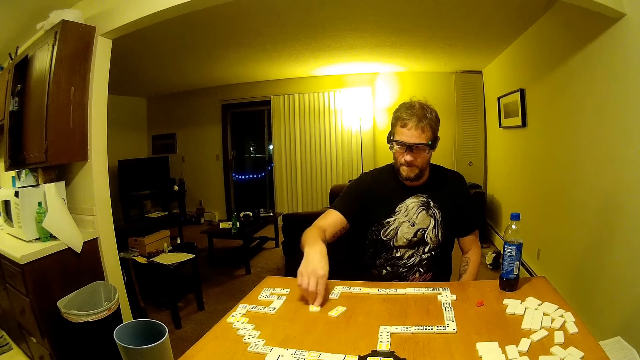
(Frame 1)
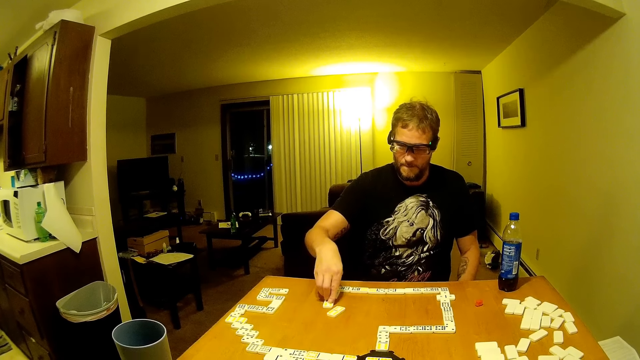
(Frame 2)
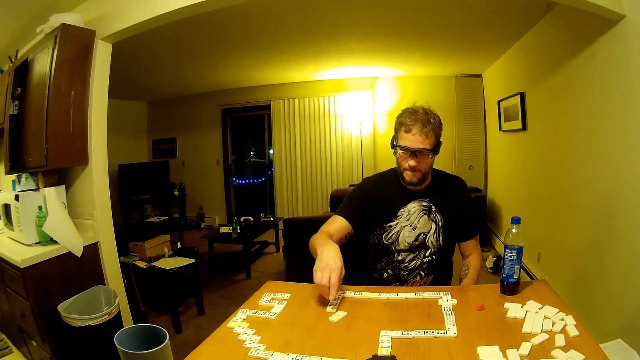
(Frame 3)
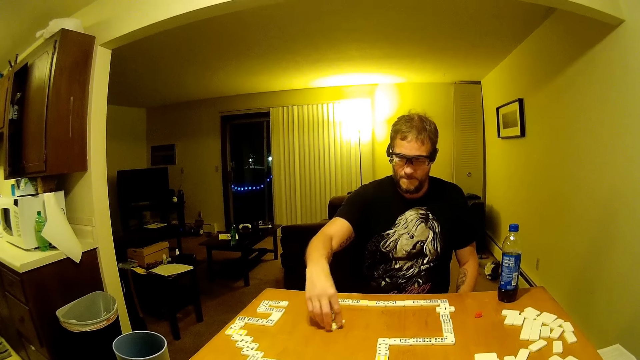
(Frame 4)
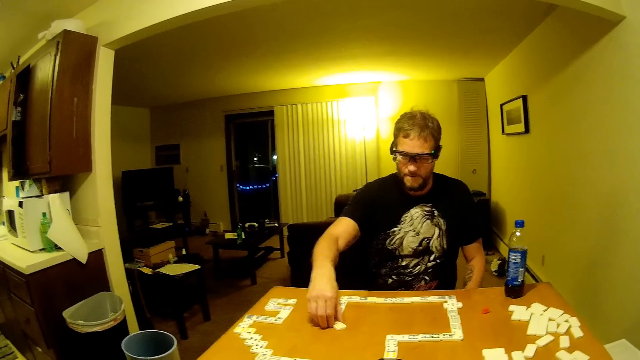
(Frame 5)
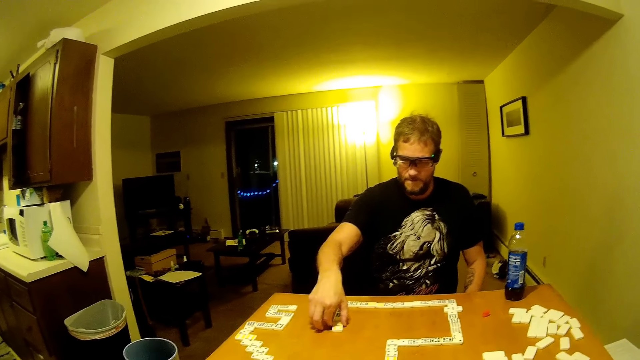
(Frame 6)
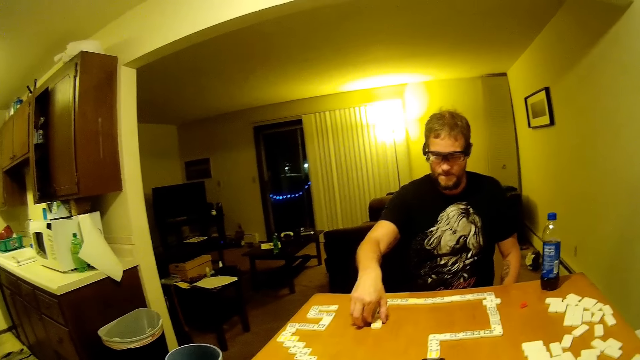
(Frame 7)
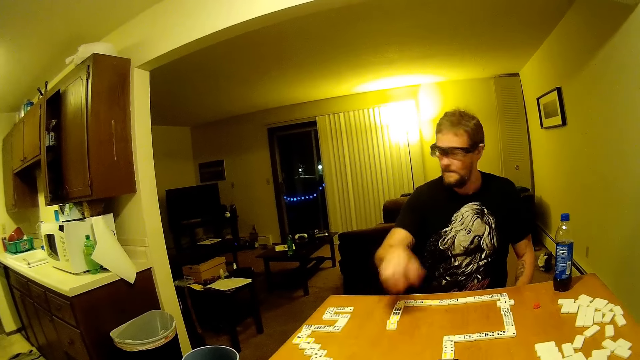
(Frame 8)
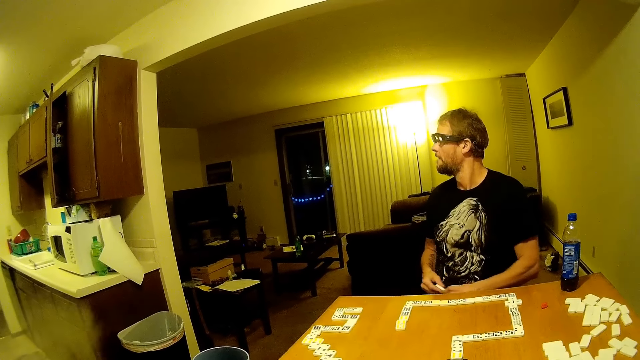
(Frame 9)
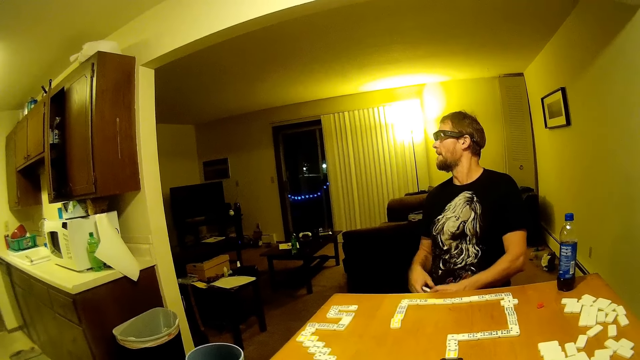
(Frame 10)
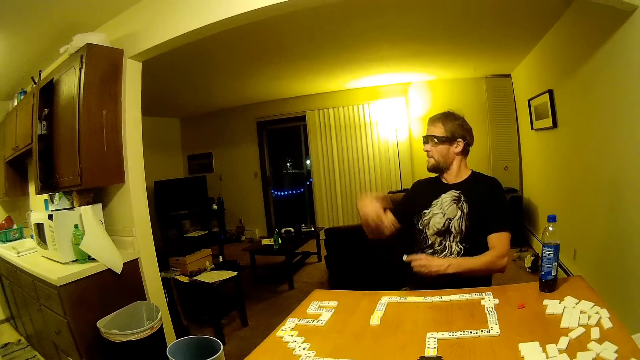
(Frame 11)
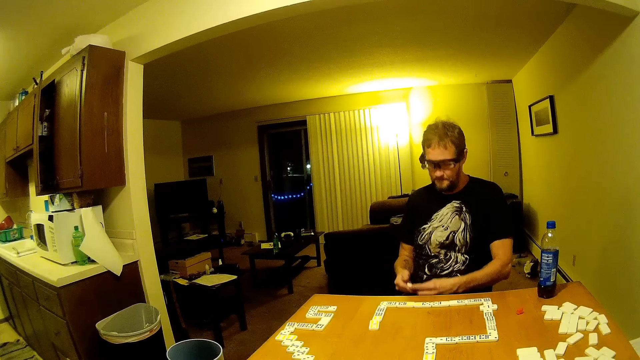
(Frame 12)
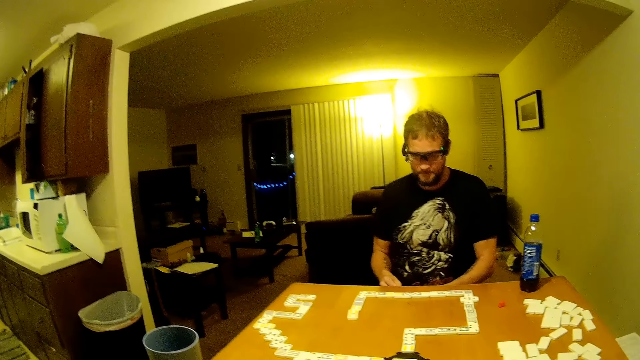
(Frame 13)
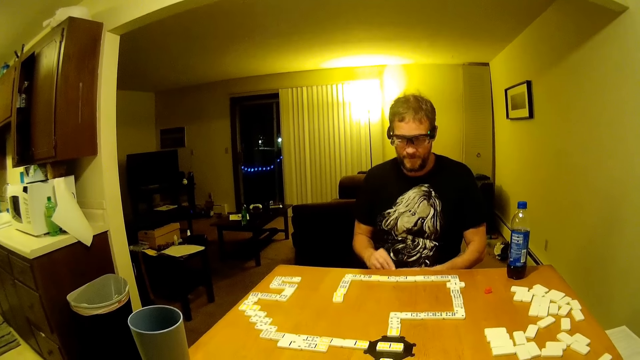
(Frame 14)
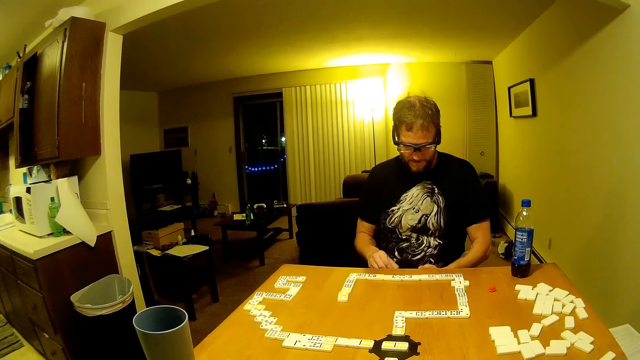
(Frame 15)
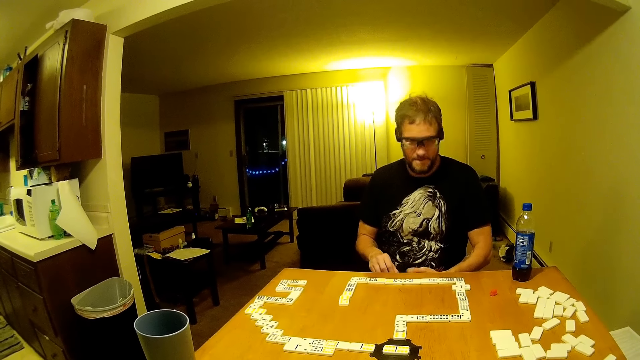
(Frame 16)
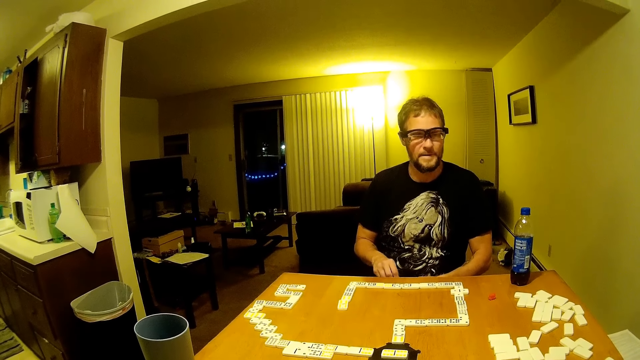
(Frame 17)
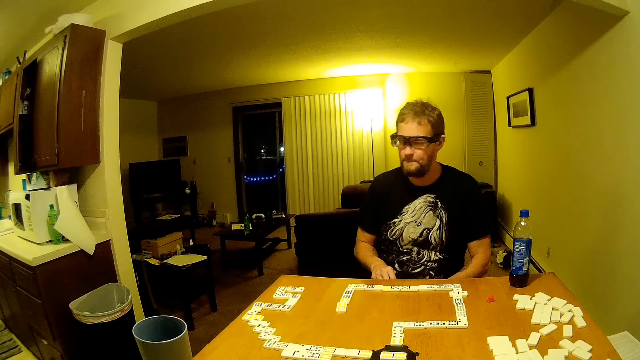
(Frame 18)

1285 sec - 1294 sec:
A man pushes a card, moves his hand and pushes the card. The man arranges dominoes on the table. The man moves his hand. The man moves his hand again. The man holds the card. The man swings his hand.

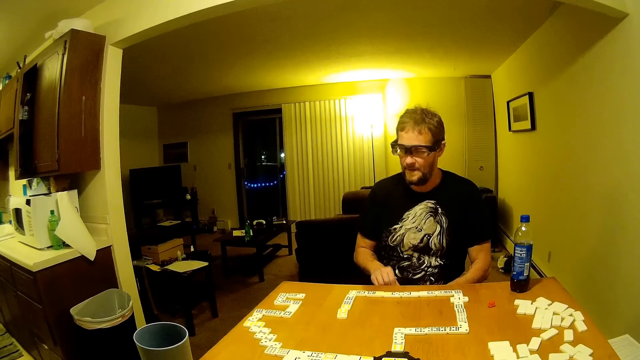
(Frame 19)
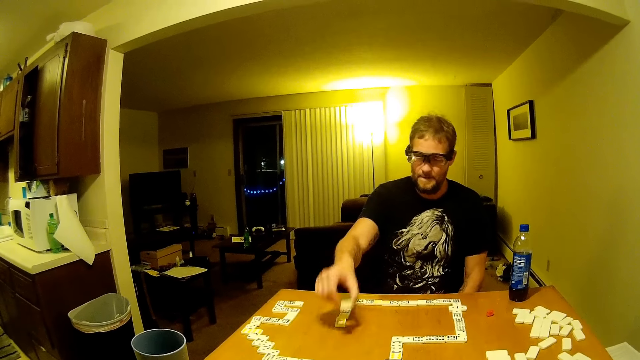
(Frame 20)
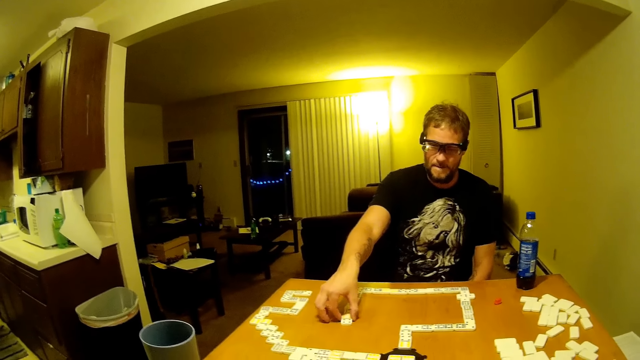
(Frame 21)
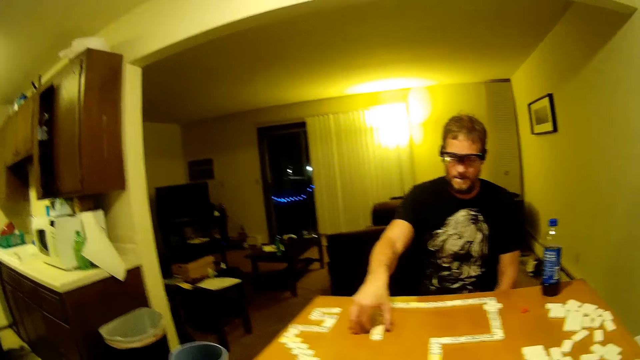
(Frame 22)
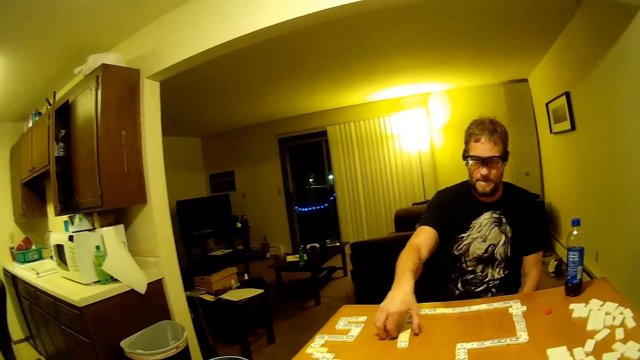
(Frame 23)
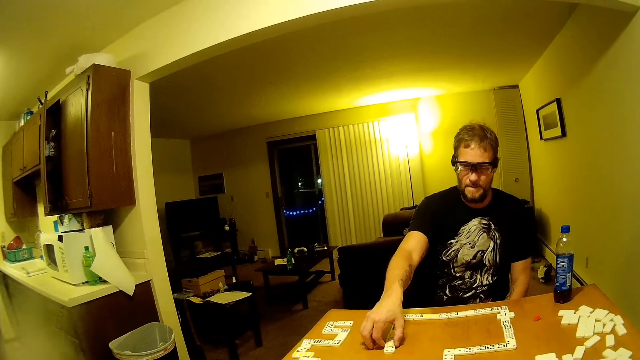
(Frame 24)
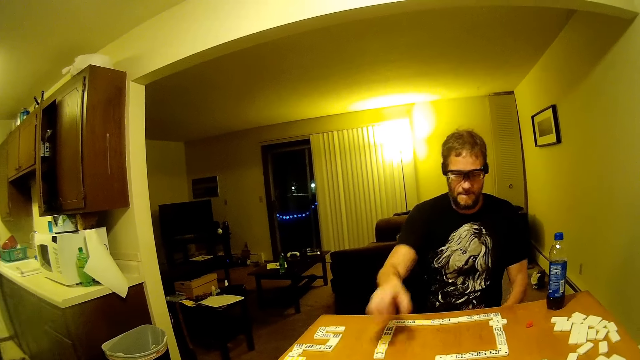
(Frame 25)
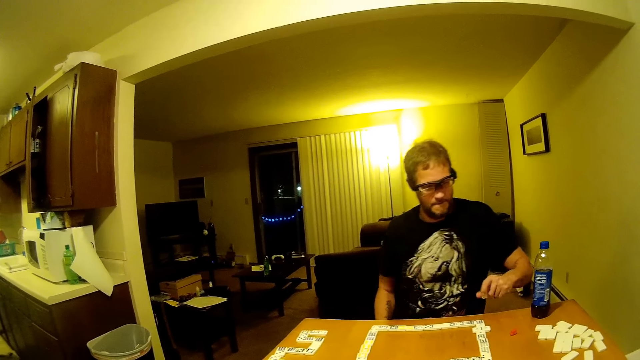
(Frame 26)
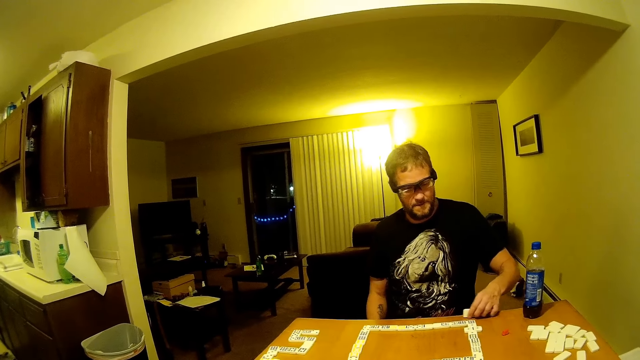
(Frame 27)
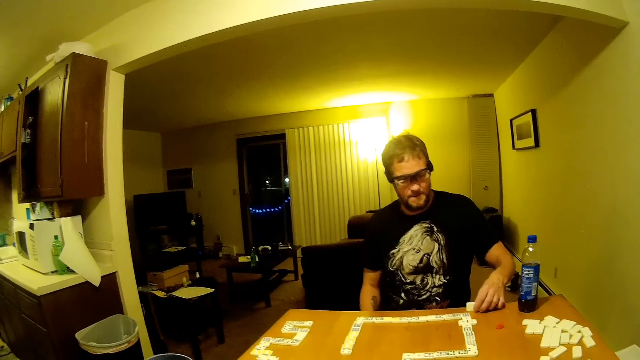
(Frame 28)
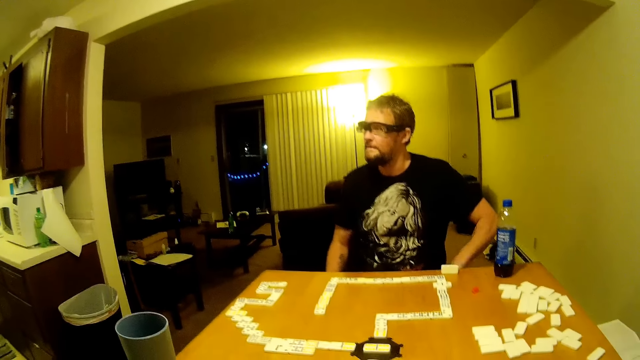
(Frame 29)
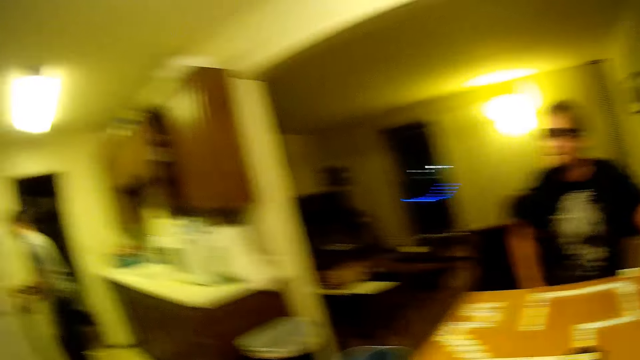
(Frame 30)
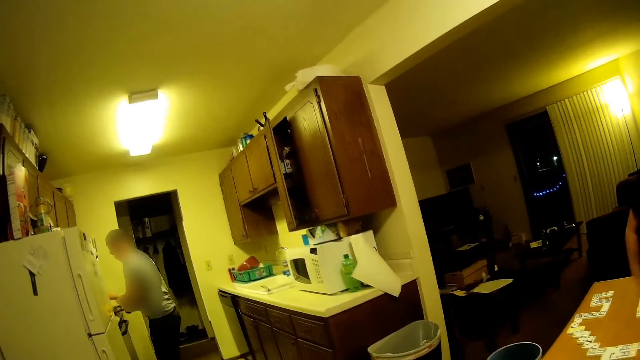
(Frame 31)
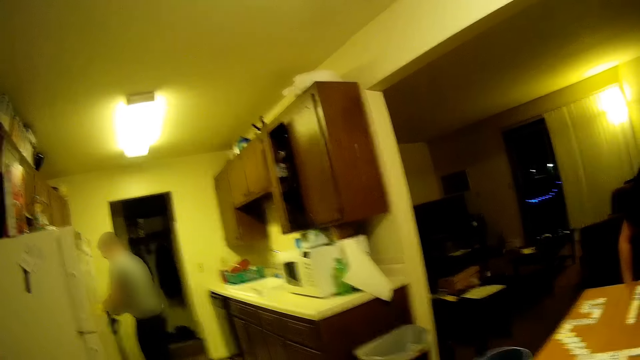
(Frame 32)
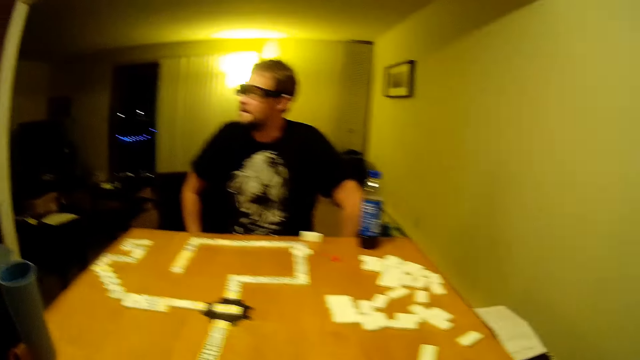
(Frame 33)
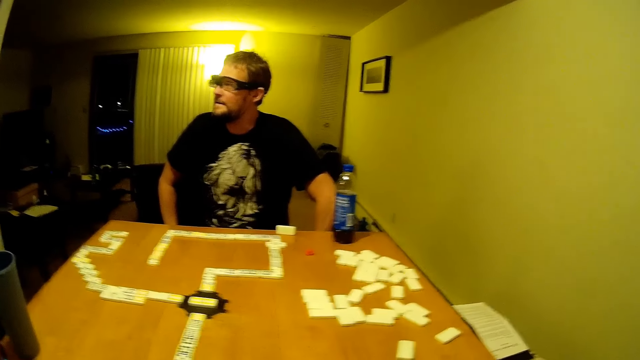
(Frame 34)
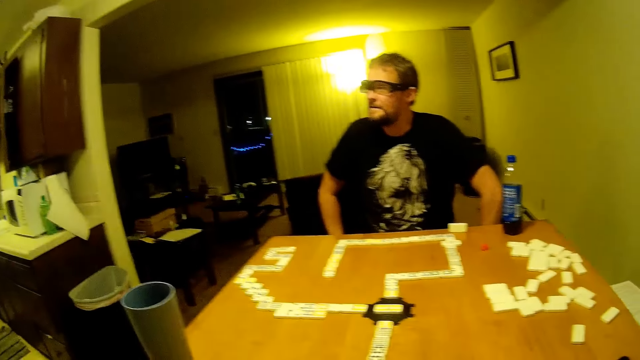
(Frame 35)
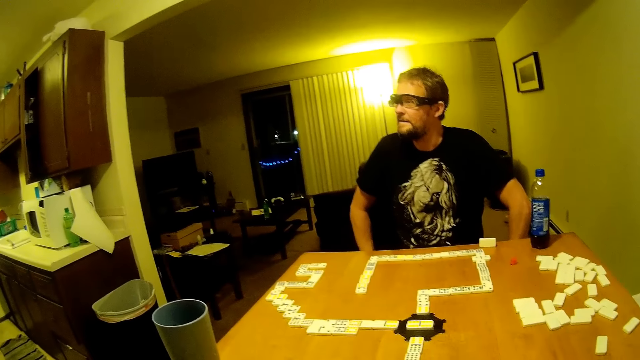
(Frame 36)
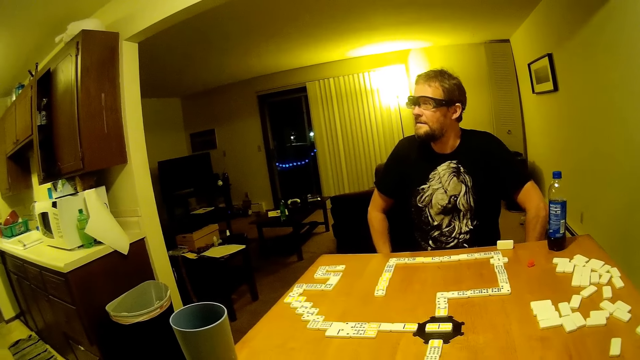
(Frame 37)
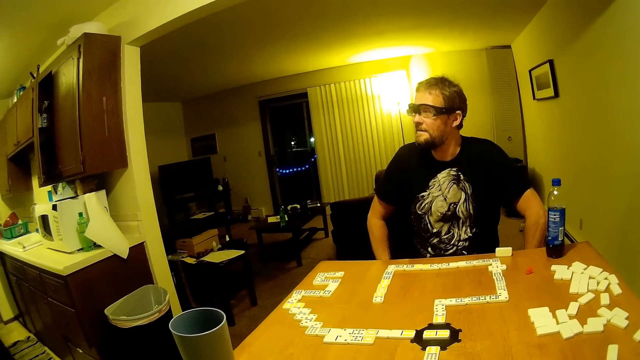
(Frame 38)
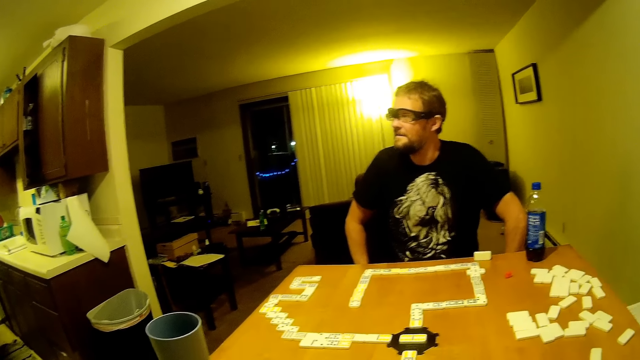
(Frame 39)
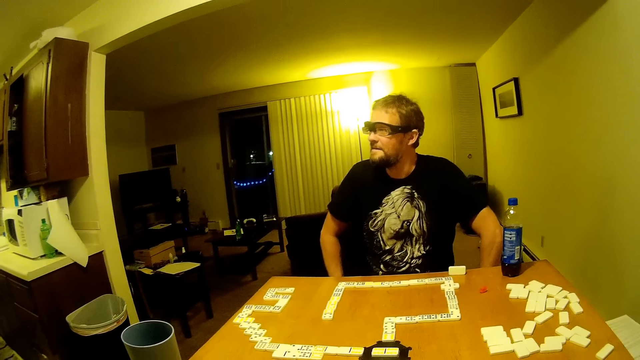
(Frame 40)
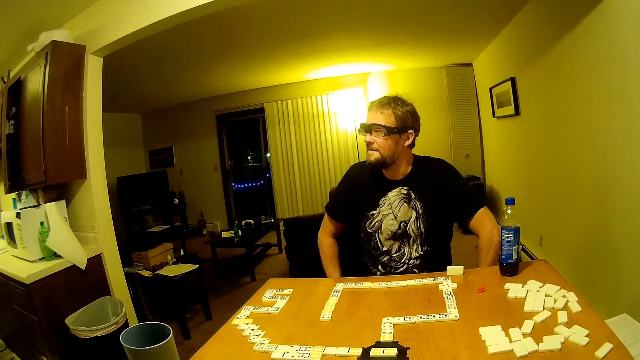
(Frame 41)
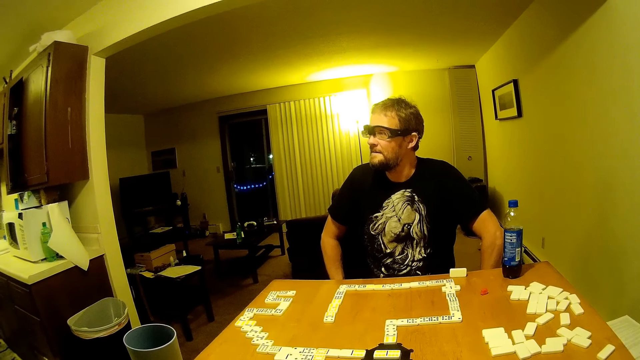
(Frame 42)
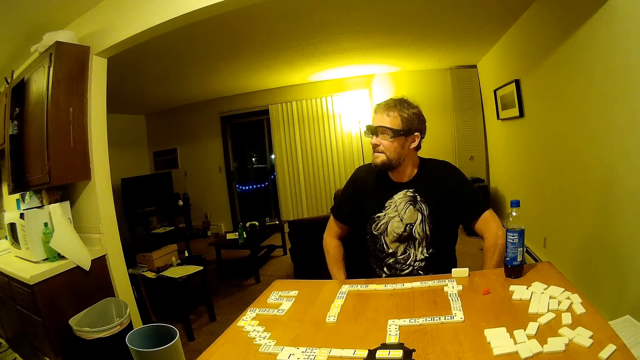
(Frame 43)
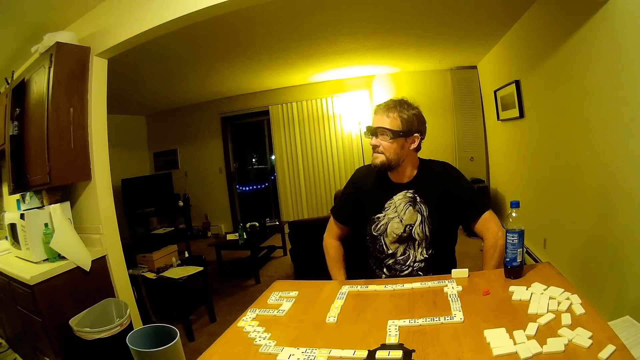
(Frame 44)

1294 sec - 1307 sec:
The camera wearer looks around. A man moves his hand and puts a card on the table. The man moves his hand. The man moves his hand again. The man puts the card on the table and moves his hand. A woman places something on the table. The camera wearer looks around.
